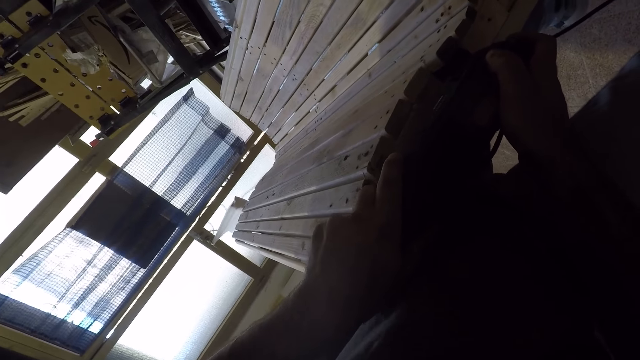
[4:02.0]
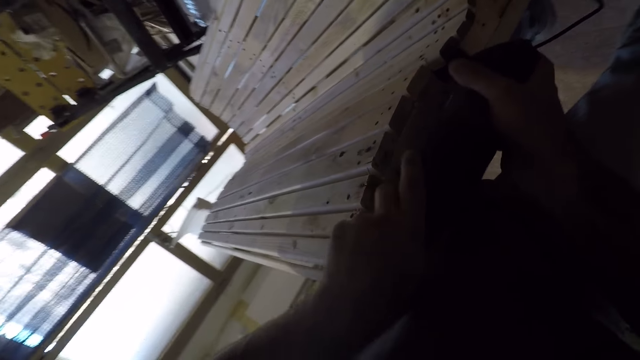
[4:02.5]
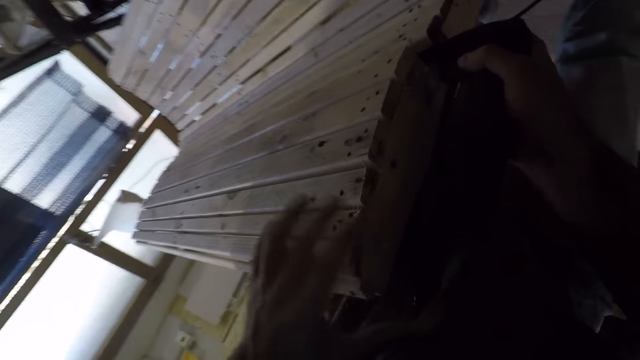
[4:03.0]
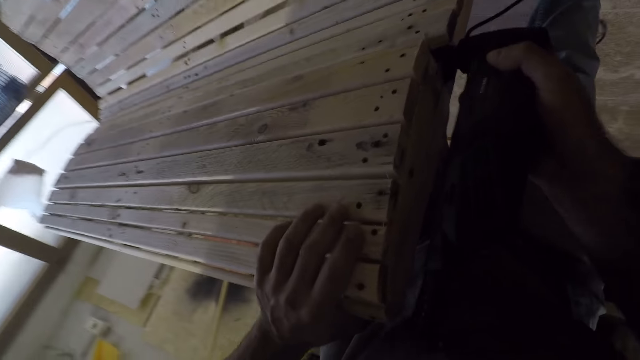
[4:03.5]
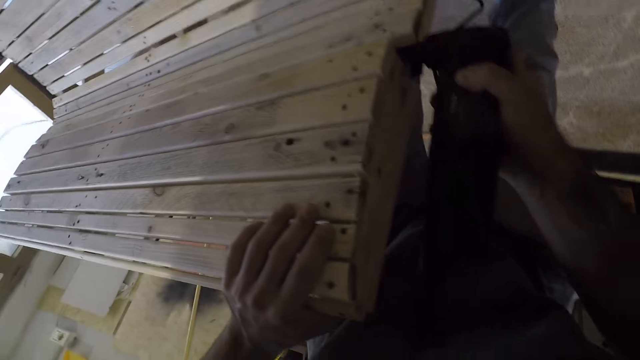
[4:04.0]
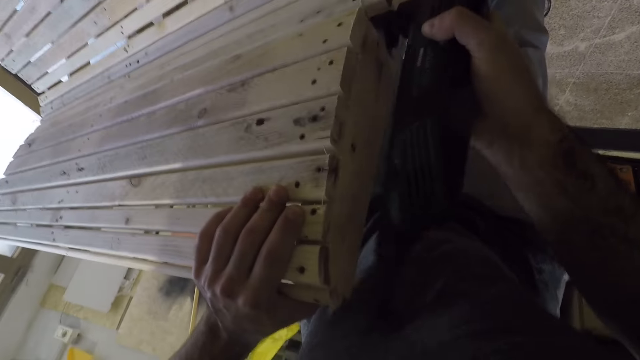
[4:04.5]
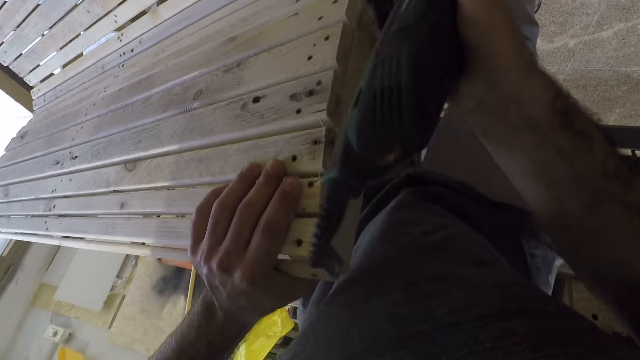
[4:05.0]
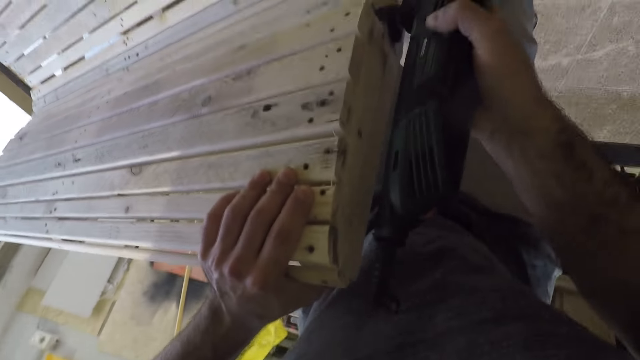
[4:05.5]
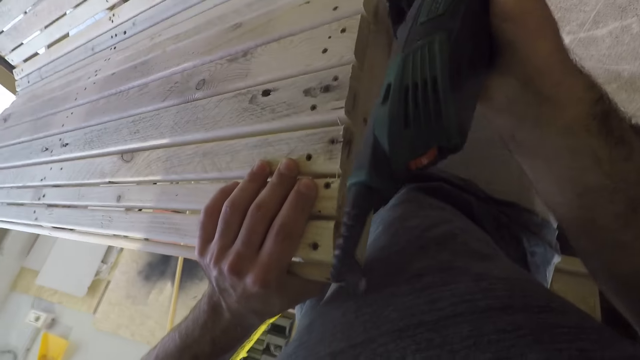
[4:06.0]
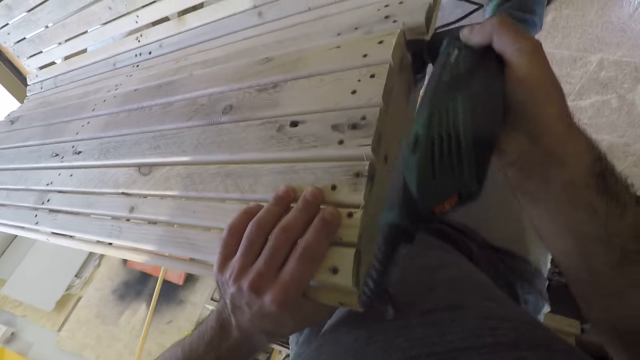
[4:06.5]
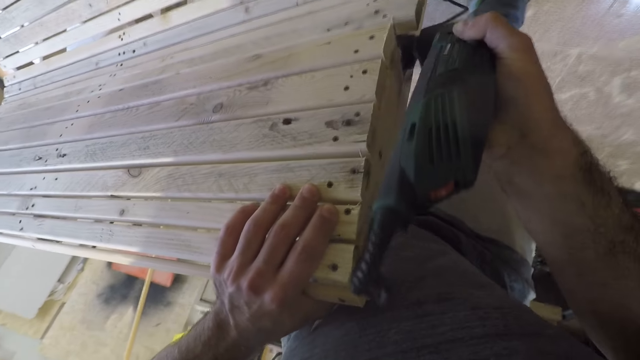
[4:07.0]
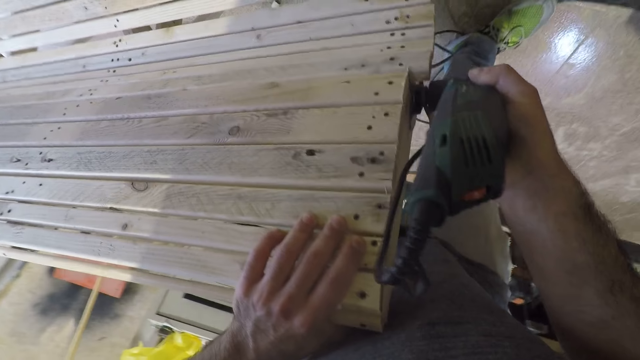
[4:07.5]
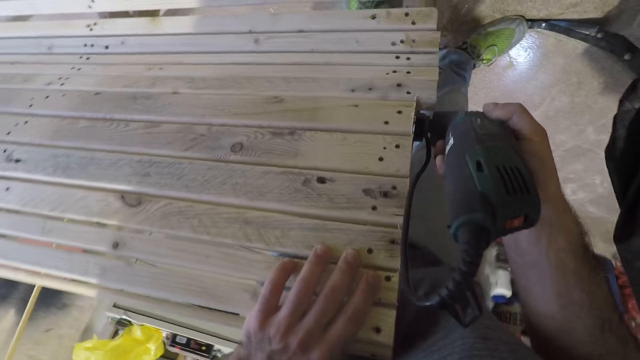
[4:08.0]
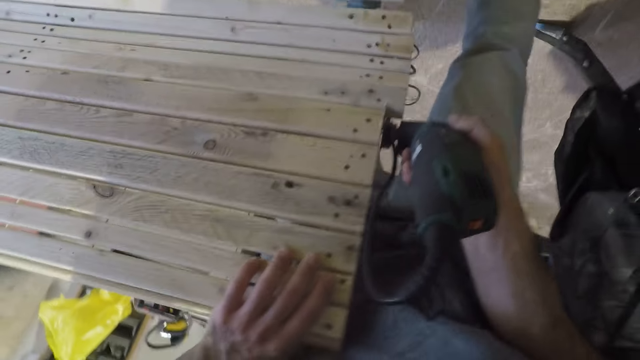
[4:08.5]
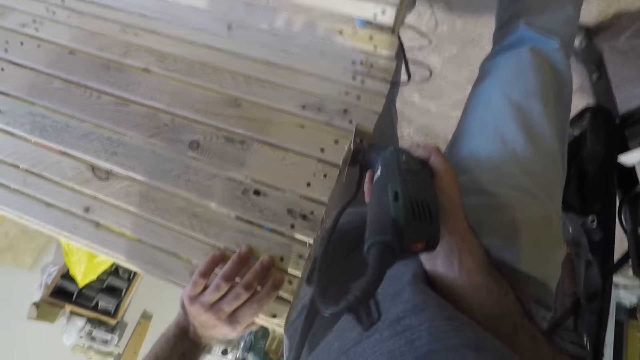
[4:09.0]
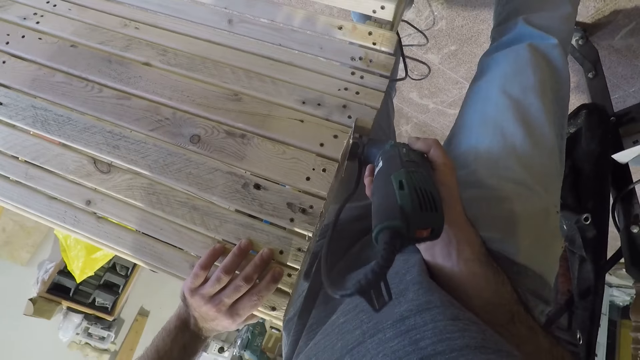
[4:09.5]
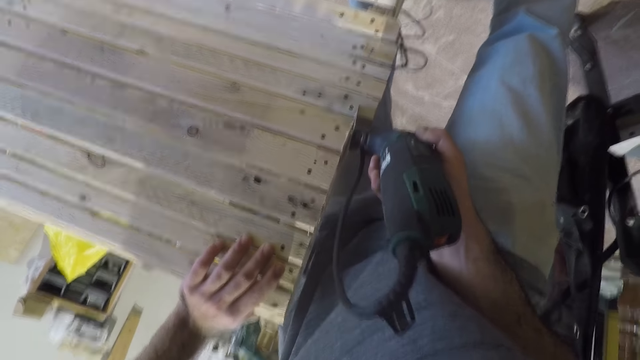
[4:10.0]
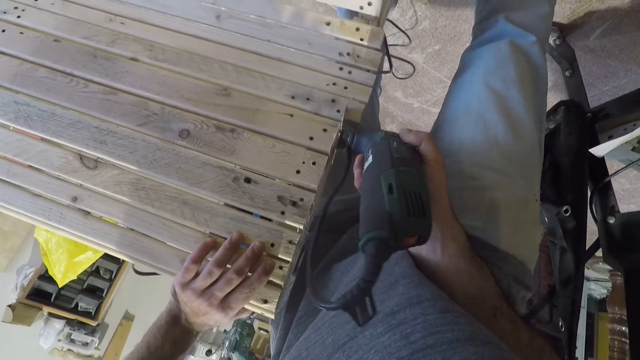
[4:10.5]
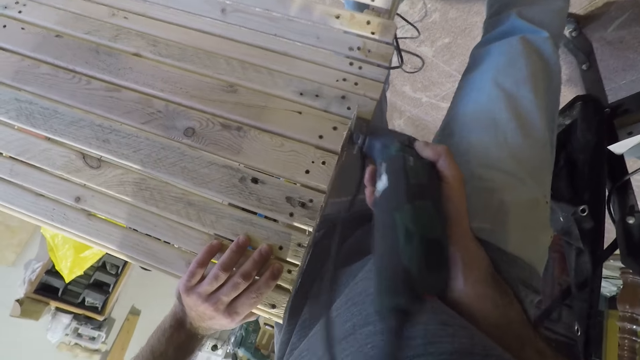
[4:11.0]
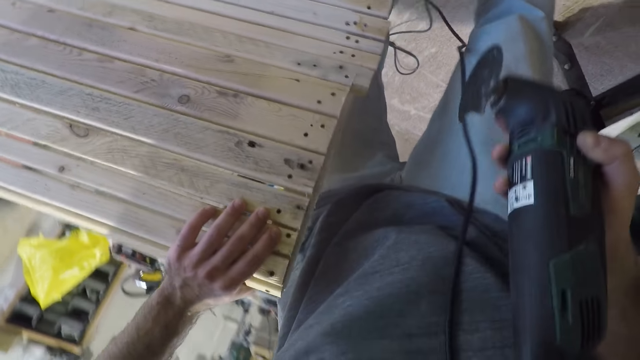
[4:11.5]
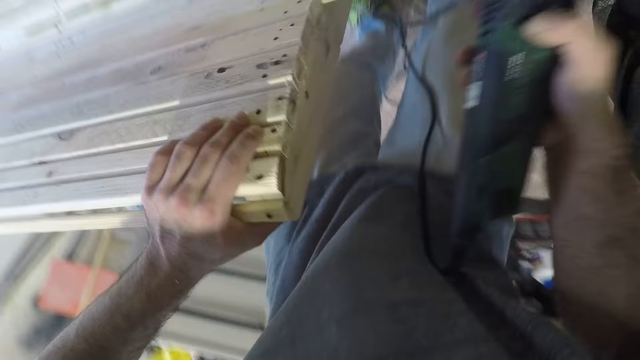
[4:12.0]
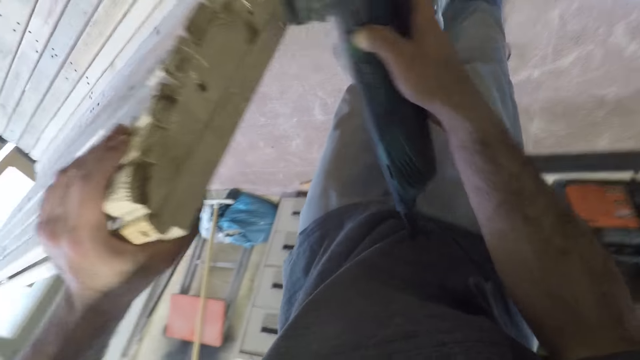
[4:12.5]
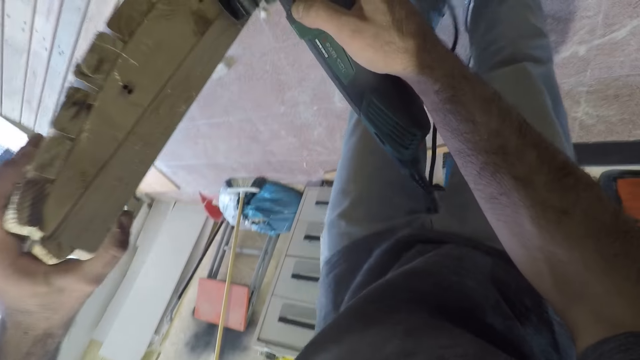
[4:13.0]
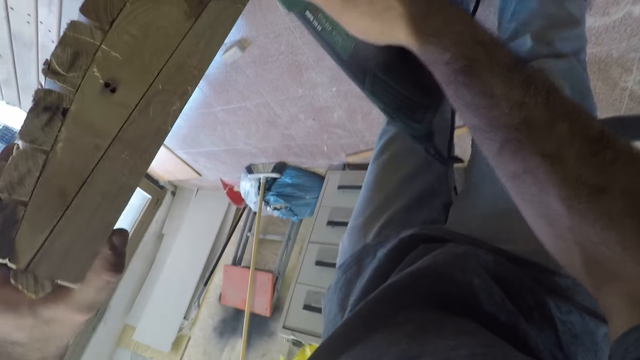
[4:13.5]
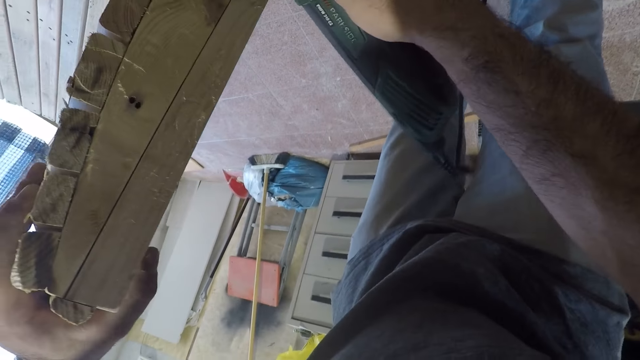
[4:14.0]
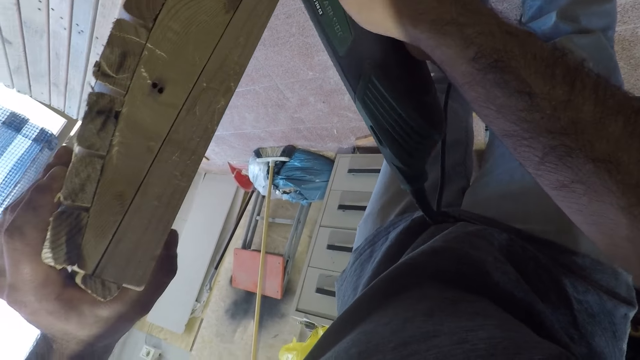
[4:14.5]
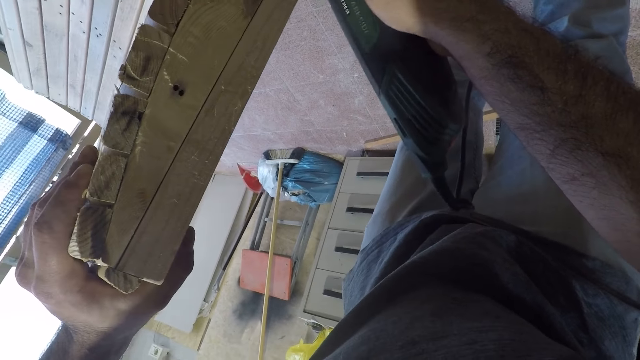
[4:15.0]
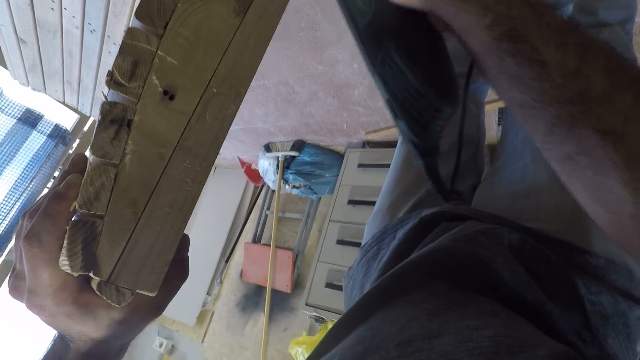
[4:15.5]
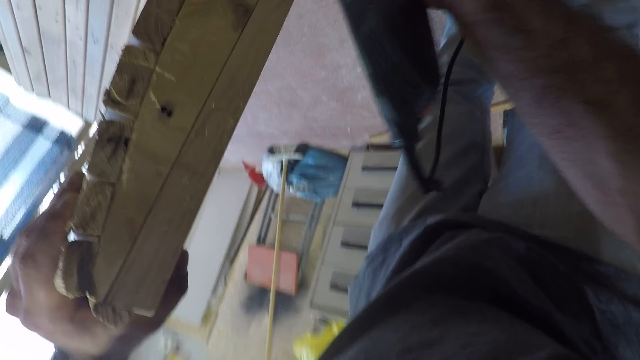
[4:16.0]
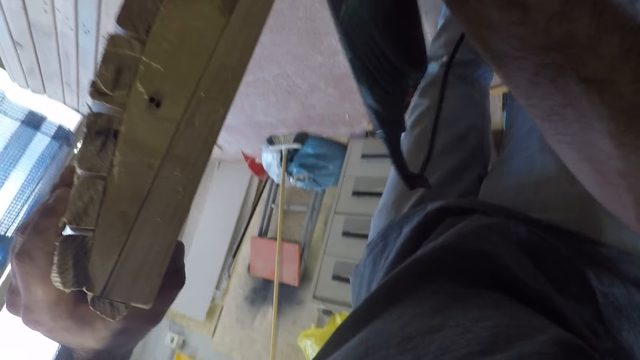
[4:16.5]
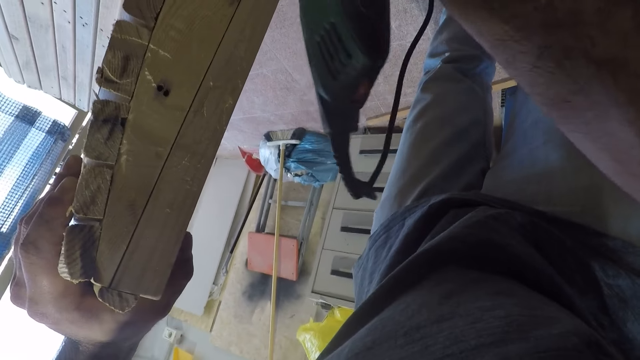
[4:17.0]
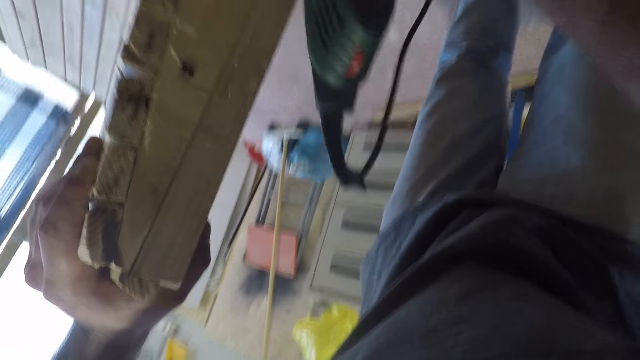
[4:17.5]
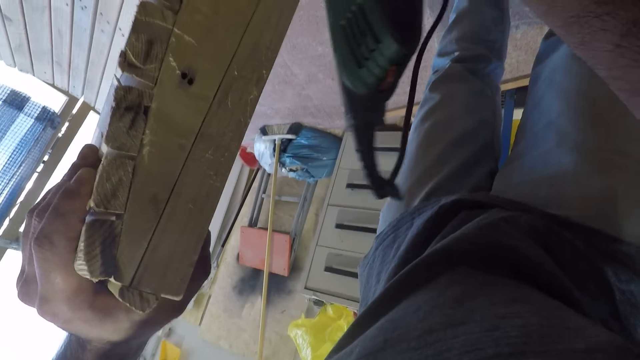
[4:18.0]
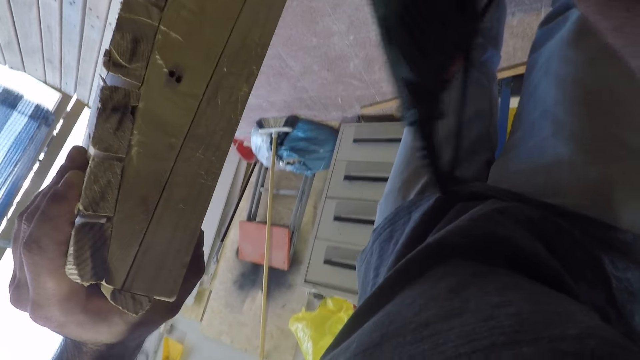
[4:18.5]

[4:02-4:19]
The camera wearer holds the bench. They sand the bench with the random orbital sander. They lift the random orbital sander off the bench. They bend. They sand the bench with the random orbital sander.

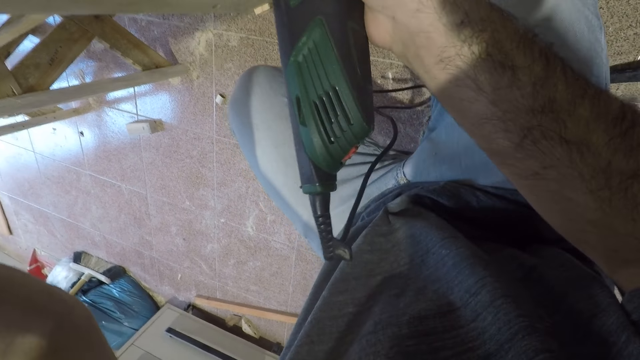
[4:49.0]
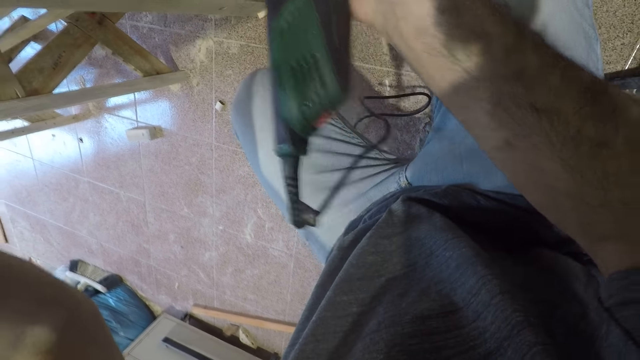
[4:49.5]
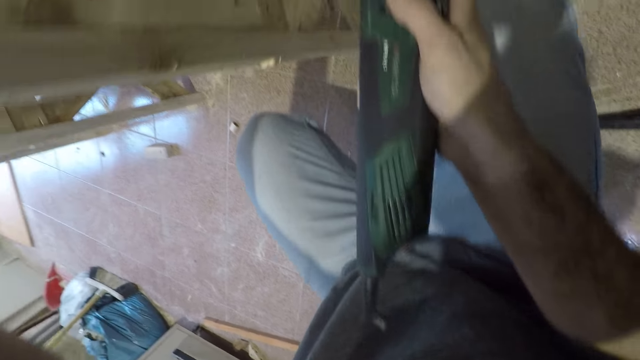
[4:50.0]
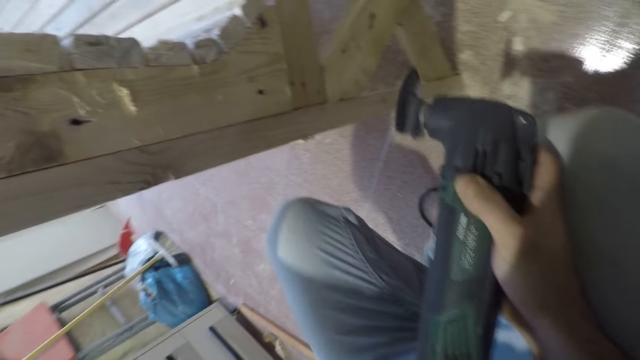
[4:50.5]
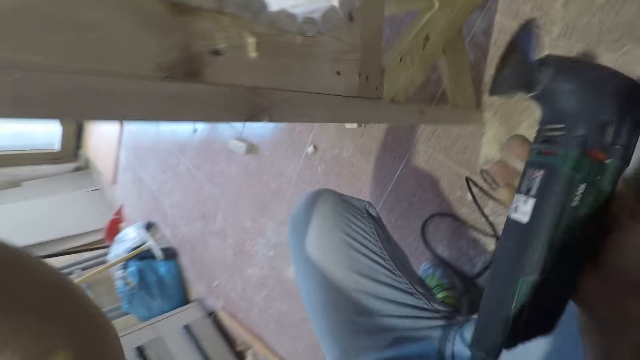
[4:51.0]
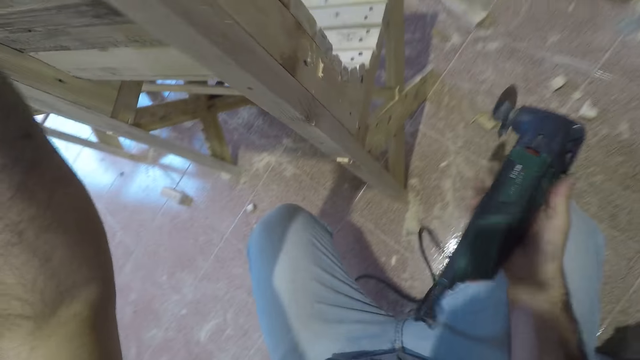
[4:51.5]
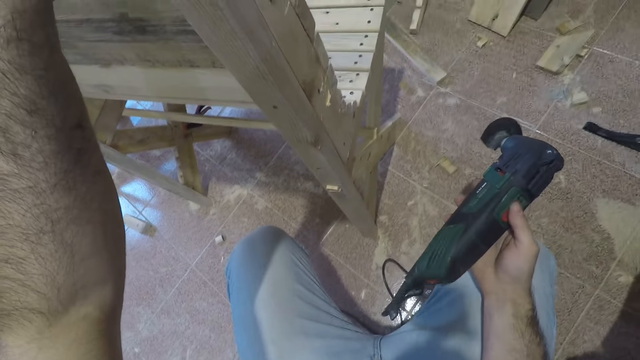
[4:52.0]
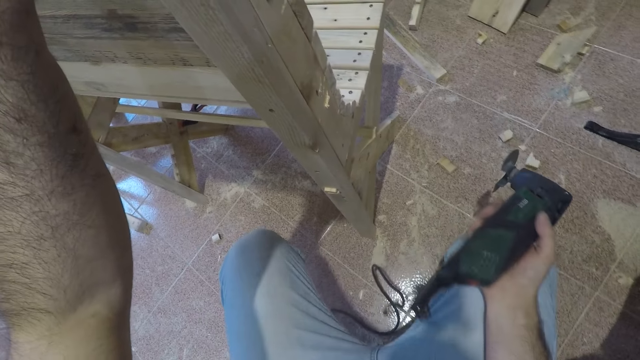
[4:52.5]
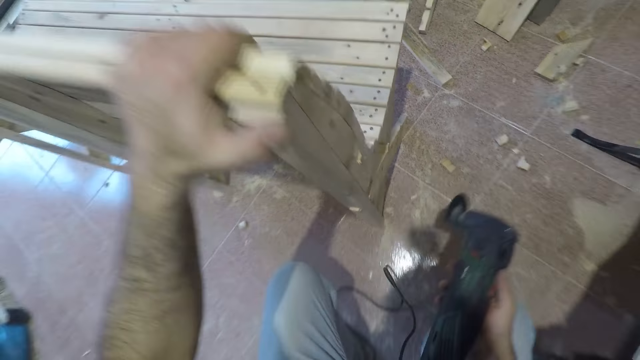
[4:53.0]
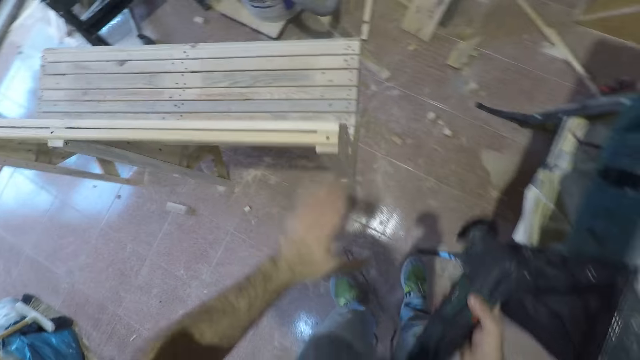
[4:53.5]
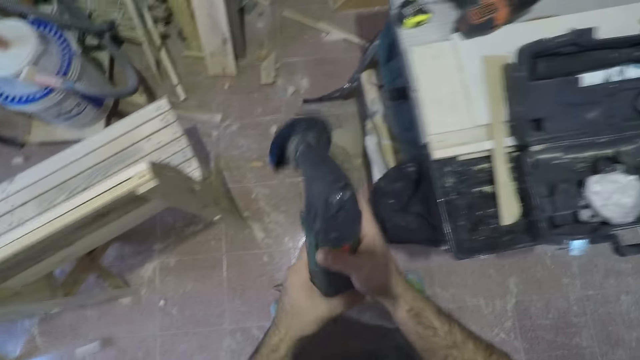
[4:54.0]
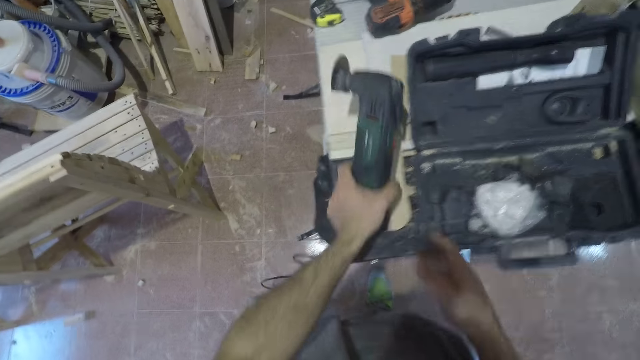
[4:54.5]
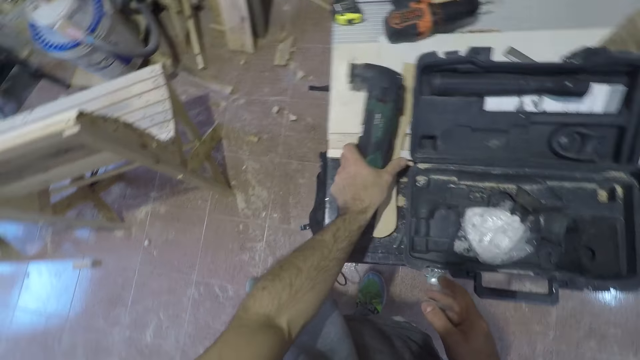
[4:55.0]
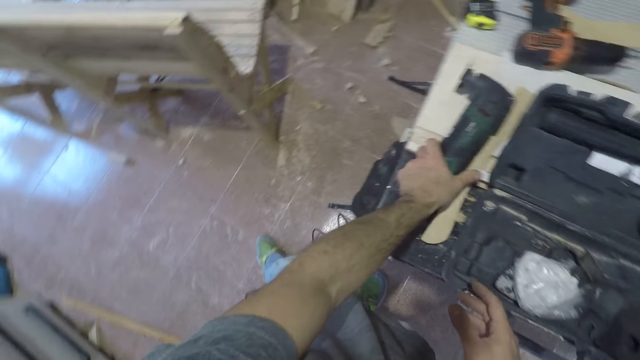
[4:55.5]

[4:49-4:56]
The camera wearer stops sanding the bench with the random orbital sander or woodcutter. He turns off the random orbital sander. He stands up and passes the woodcutter to his left hand. He places the woodcutter on a workbench beside the park seat.
